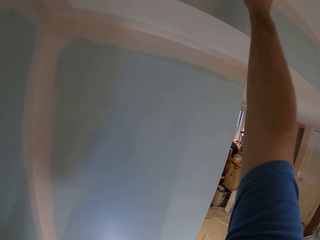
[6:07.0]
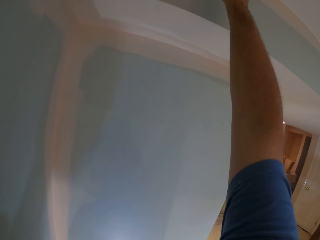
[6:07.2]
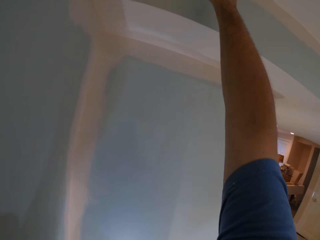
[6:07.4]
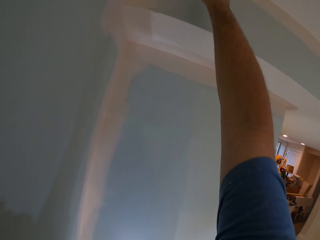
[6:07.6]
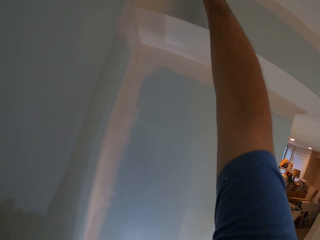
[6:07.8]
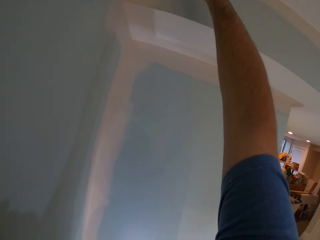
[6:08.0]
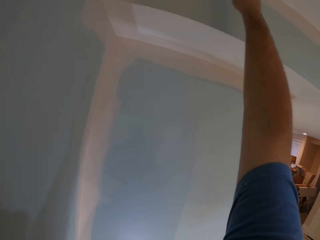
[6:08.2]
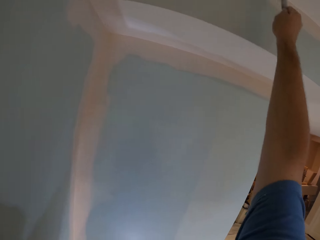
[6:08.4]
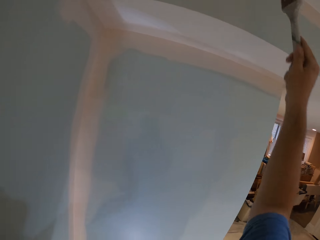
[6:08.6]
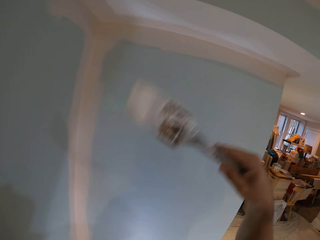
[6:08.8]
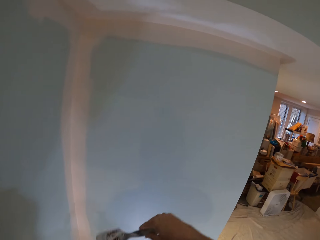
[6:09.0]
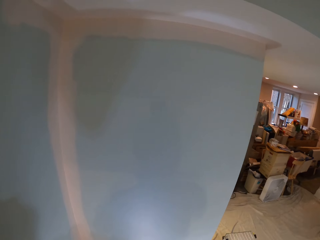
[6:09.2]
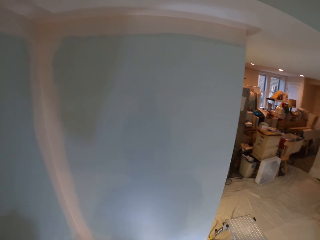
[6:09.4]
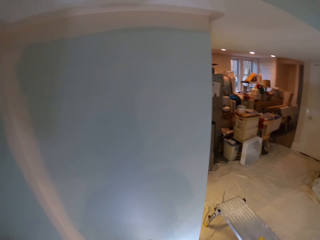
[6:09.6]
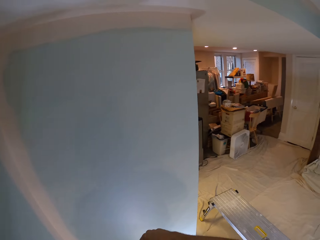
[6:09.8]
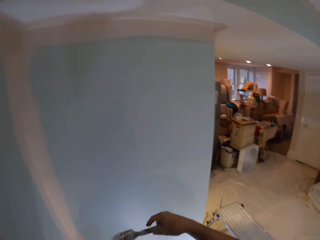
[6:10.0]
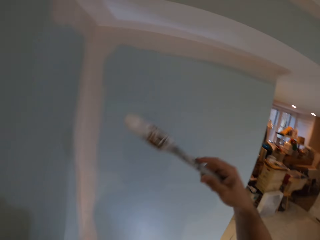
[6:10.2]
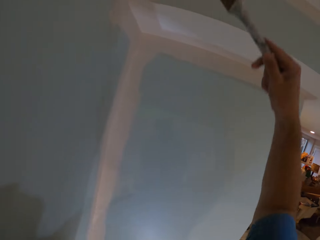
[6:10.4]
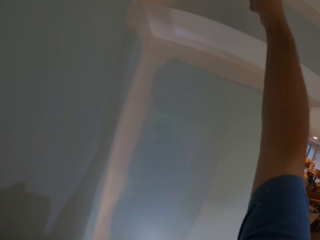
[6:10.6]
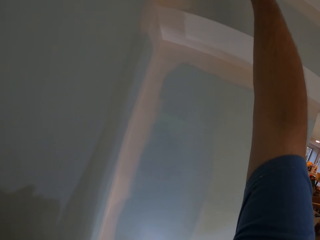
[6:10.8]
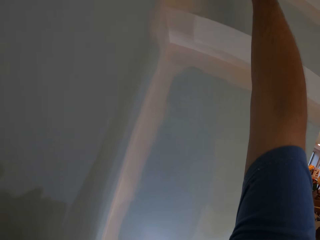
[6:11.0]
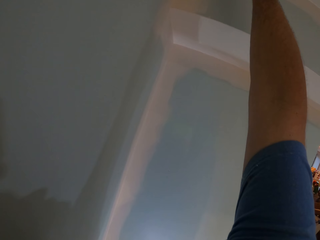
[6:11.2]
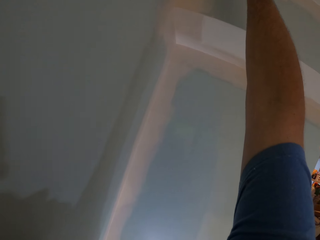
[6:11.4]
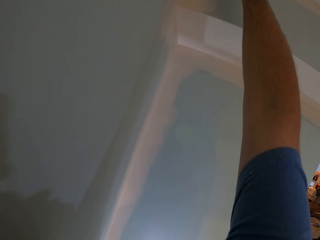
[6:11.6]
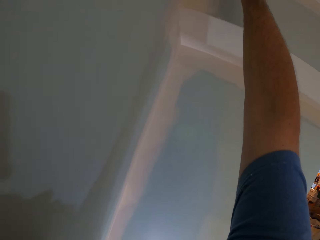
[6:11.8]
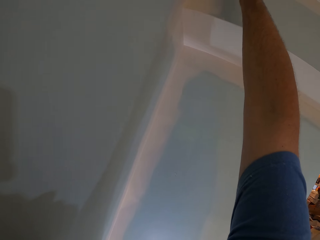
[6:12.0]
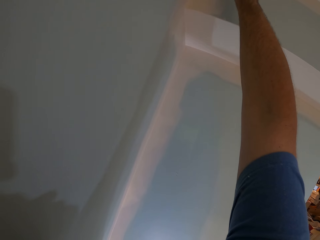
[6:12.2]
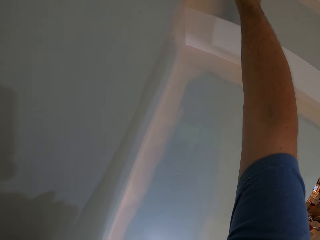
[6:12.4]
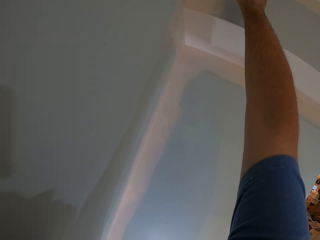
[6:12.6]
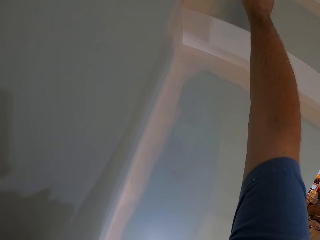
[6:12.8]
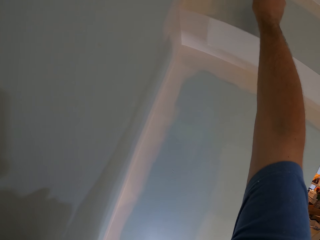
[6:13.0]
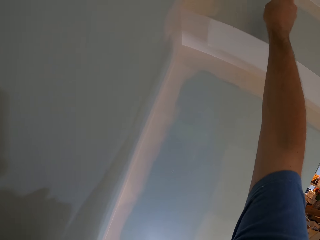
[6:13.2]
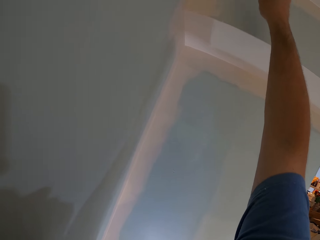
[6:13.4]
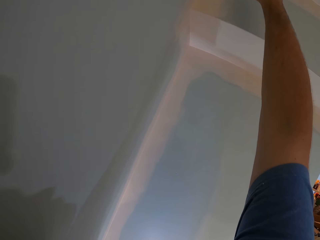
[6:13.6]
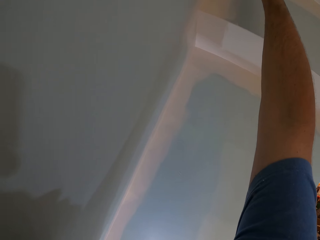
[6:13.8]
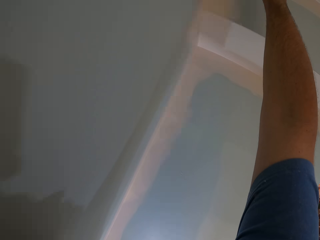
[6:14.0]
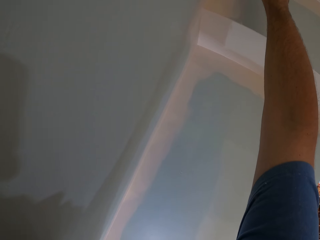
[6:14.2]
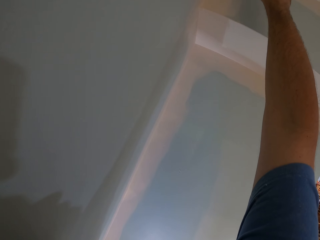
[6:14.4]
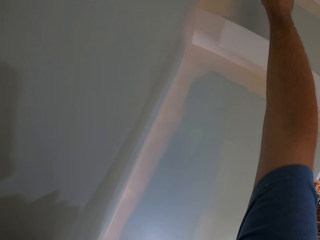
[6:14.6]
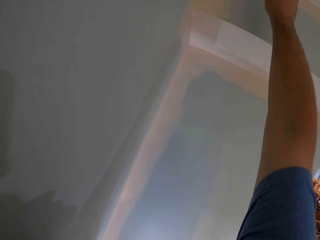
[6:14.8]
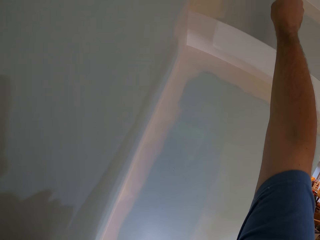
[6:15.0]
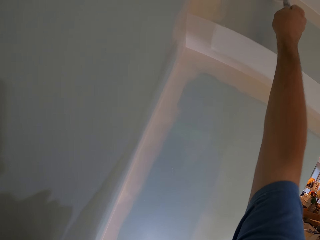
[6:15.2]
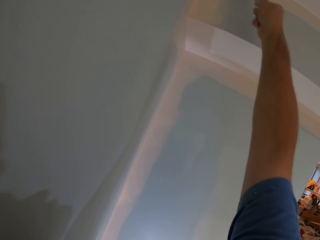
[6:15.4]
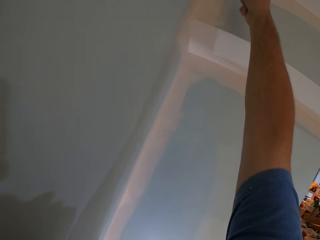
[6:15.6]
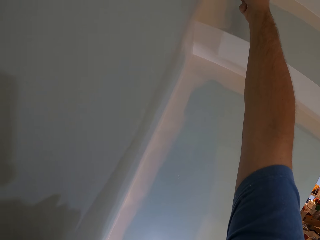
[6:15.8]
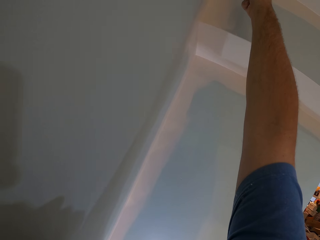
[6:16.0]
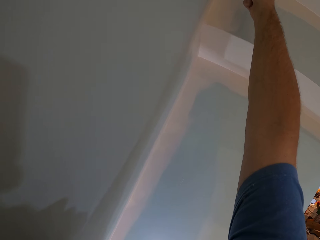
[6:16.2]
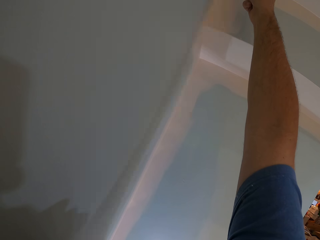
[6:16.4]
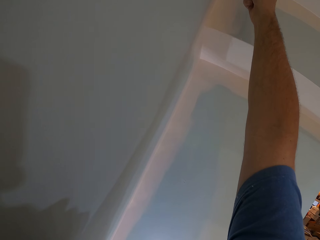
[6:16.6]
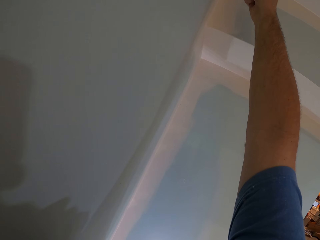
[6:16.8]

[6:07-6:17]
The camera wearer dips the paint brush into the paint can. They paint the ceiling of the house with the paint brush.

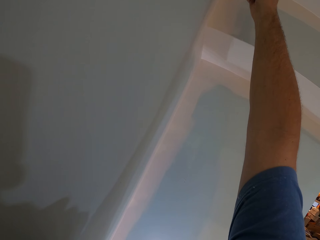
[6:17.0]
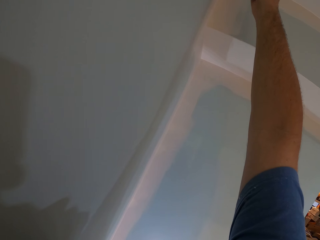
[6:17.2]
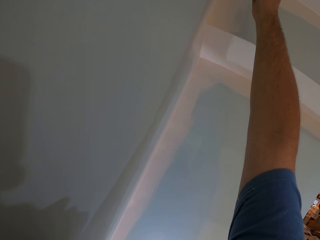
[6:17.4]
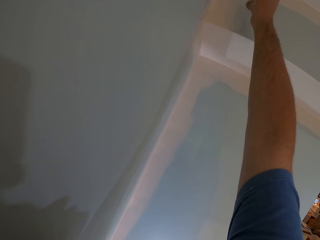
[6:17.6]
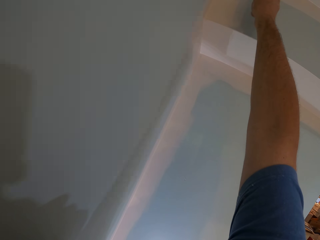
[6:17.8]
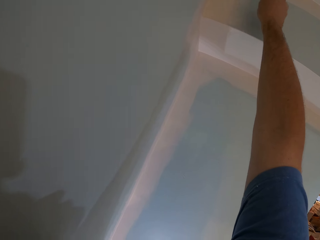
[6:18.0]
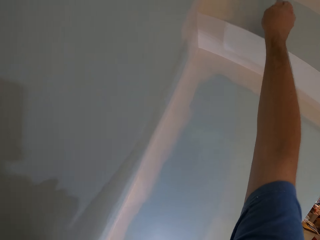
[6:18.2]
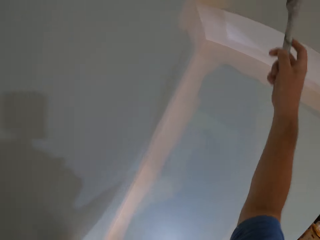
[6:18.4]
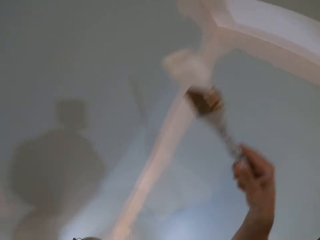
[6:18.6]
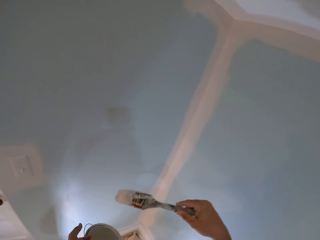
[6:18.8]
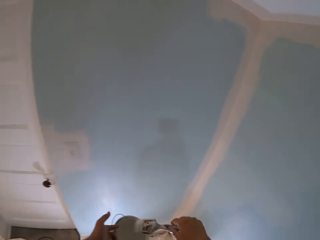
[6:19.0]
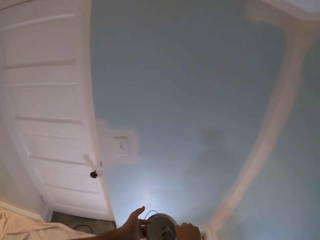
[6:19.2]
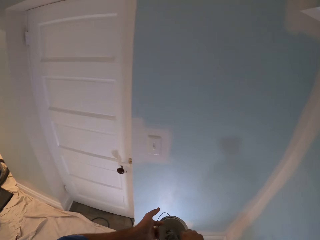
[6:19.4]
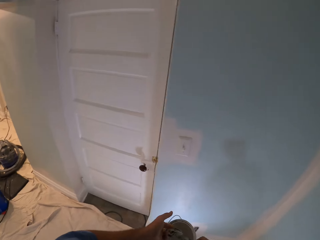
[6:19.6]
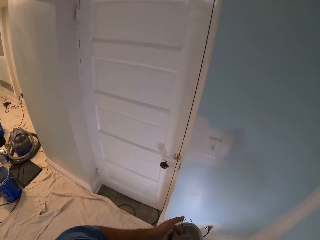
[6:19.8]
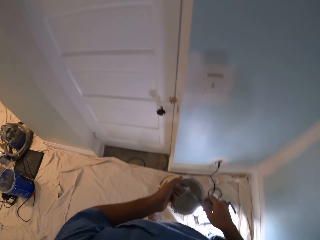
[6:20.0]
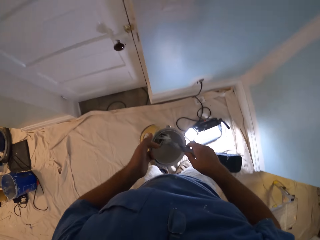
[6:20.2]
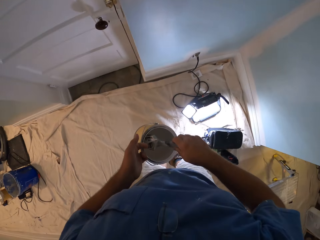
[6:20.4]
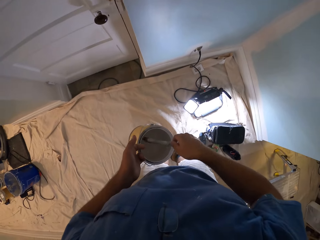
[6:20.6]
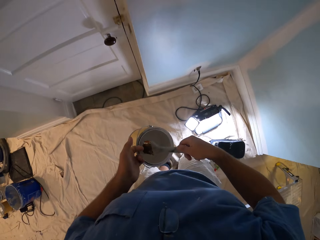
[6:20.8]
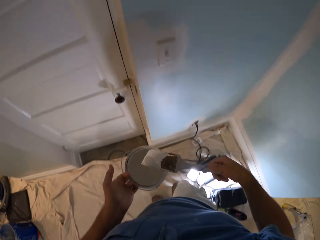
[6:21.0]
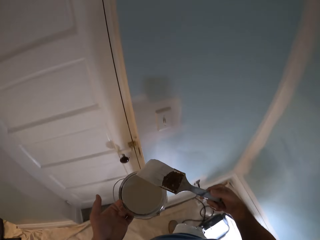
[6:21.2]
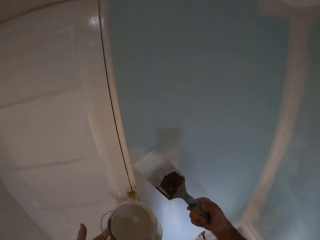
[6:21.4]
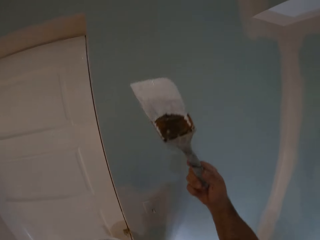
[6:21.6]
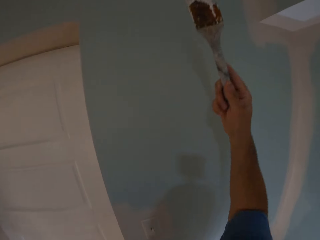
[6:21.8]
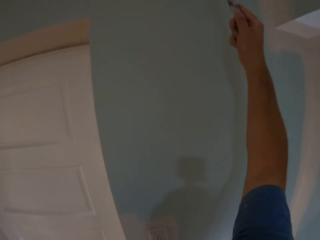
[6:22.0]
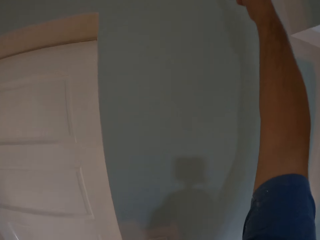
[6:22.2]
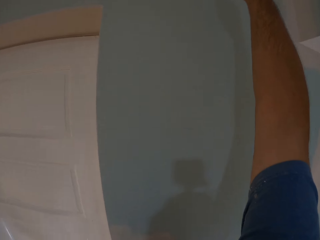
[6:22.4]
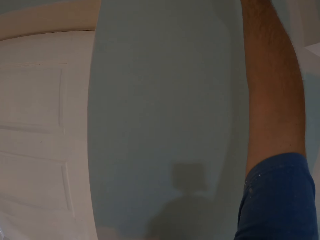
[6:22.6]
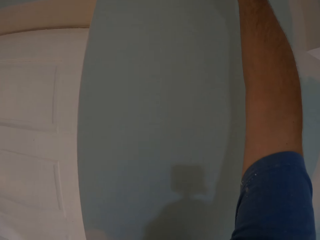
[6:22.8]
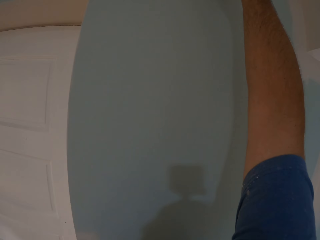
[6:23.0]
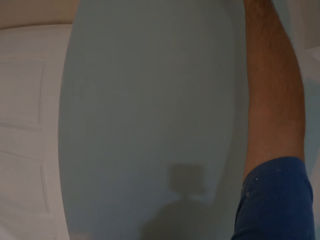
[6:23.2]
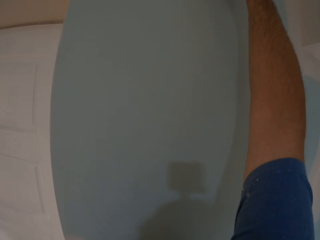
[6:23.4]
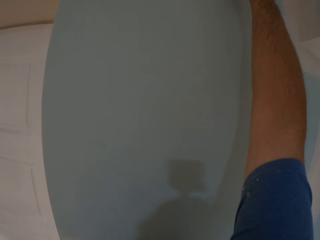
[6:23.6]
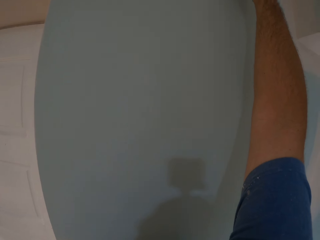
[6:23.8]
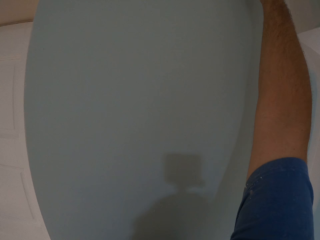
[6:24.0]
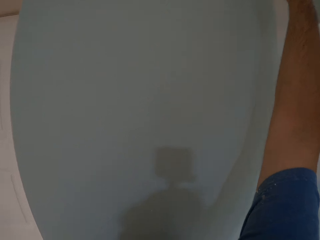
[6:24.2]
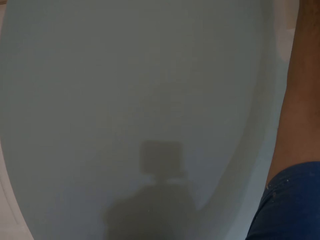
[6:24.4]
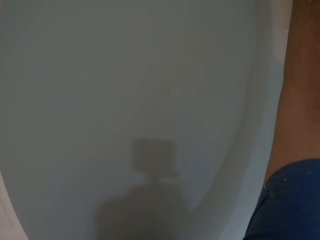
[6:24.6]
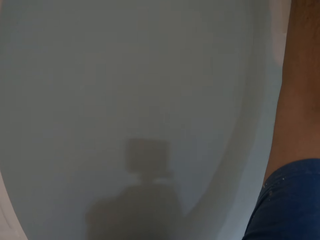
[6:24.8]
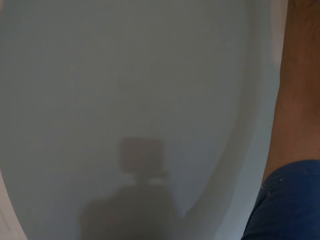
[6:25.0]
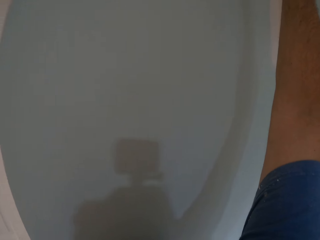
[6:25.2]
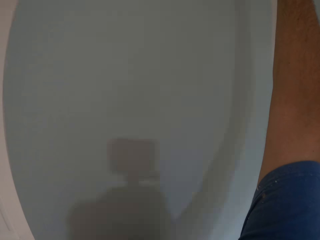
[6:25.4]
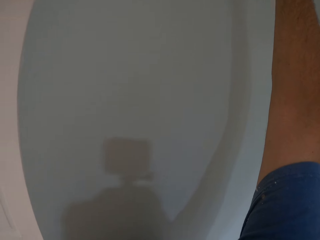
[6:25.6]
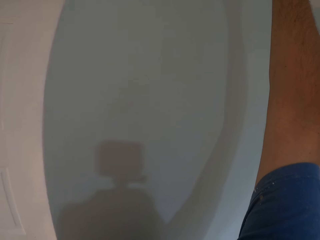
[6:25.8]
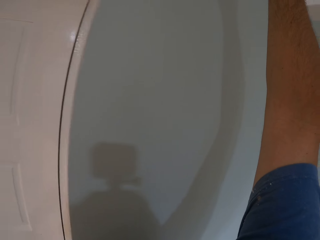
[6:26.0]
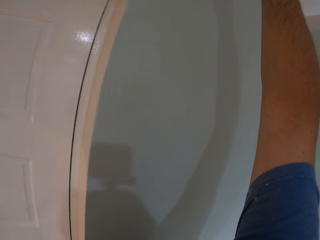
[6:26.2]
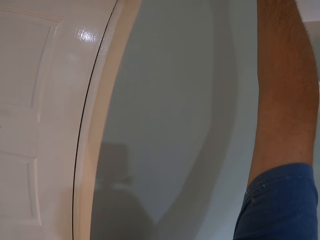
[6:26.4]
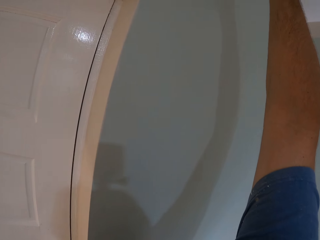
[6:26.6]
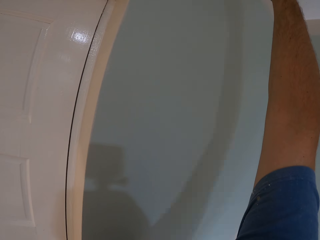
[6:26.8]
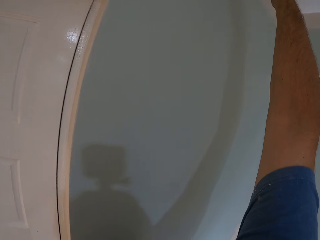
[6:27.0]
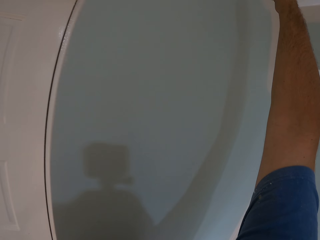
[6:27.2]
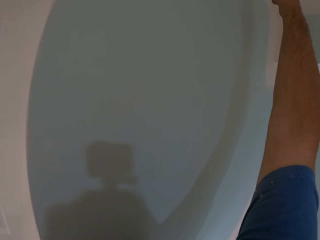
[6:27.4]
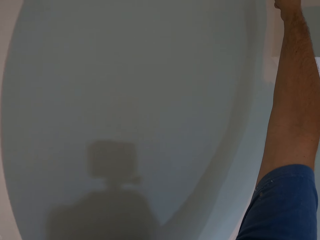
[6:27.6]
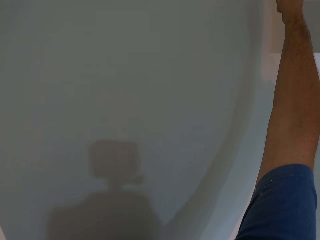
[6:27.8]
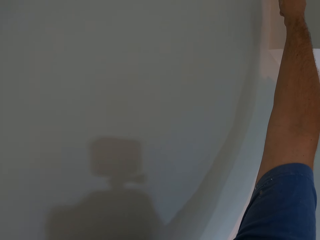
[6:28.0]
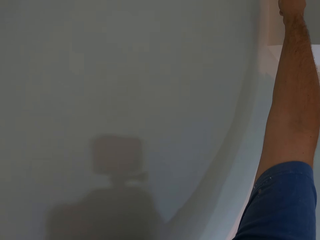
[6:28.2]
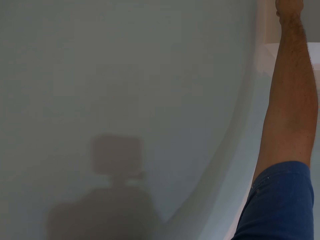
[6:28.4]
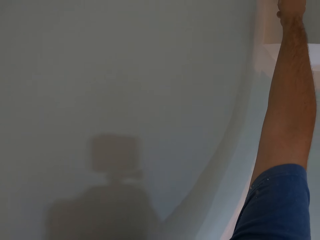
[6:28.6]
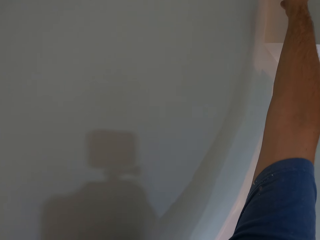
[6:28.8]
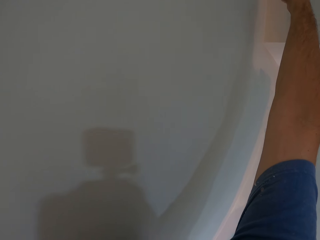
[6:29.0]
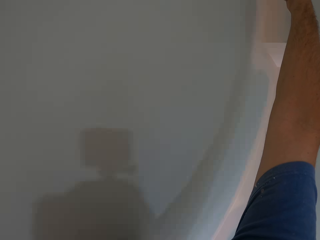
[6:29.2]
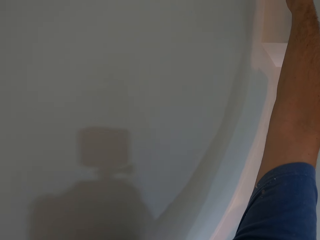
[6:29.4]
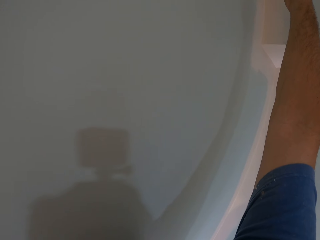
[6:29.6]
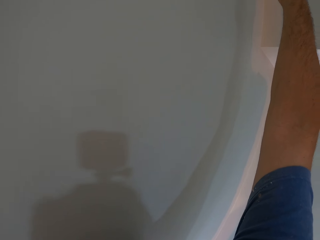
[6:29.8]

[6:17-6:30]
The camera wearer dips the paint brush into the paint can. They paint the ceiling of the house with the paint brush.
